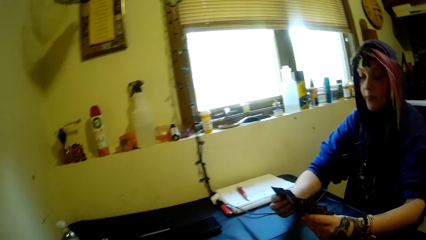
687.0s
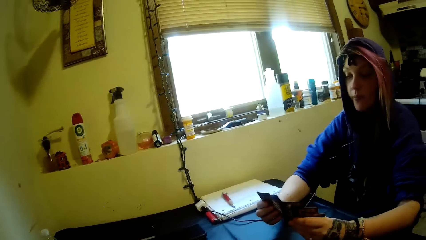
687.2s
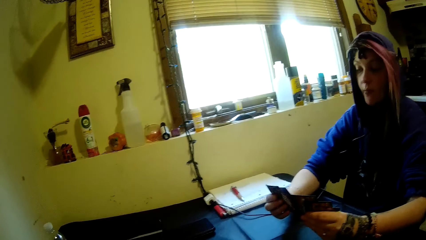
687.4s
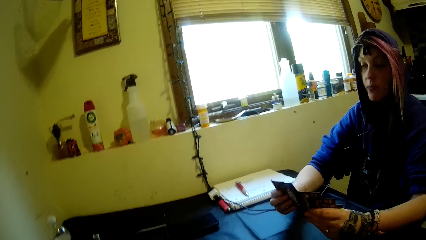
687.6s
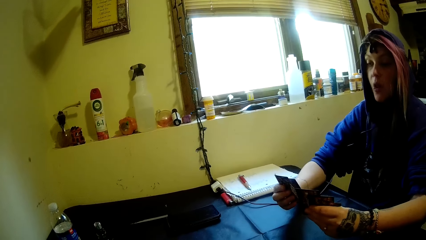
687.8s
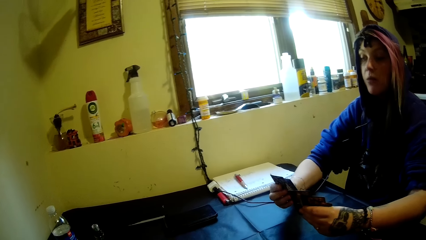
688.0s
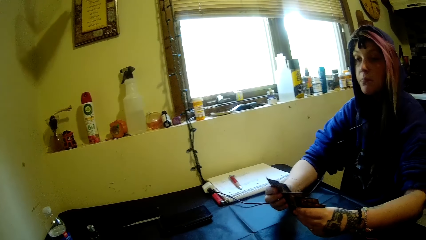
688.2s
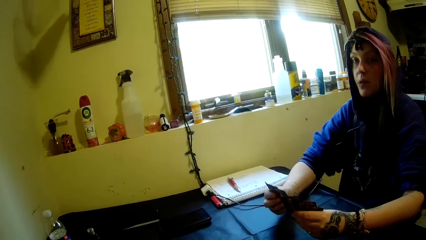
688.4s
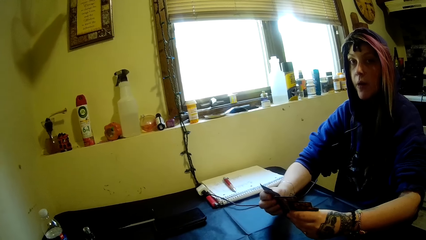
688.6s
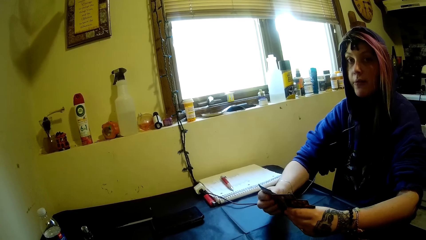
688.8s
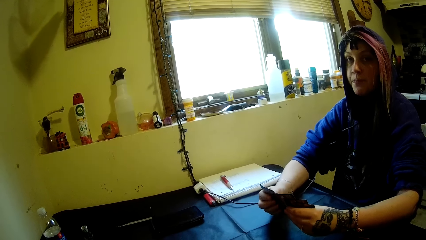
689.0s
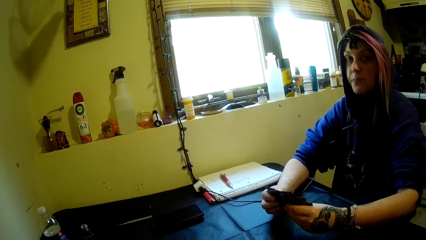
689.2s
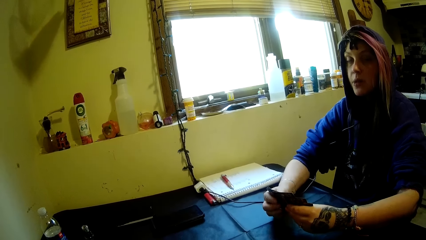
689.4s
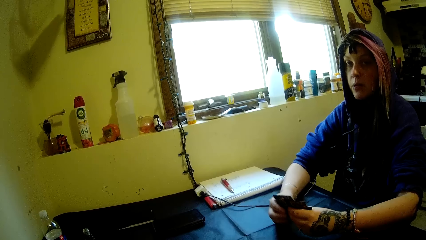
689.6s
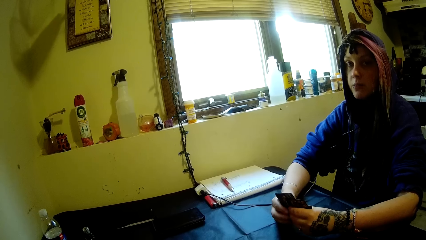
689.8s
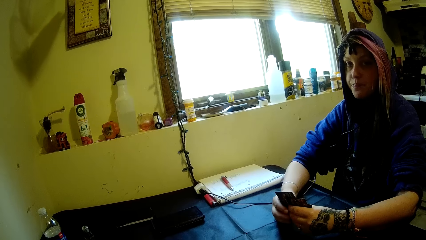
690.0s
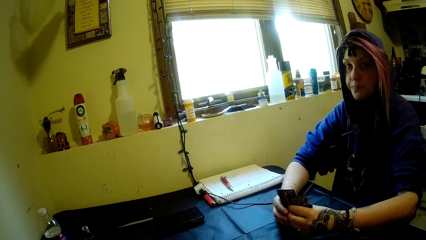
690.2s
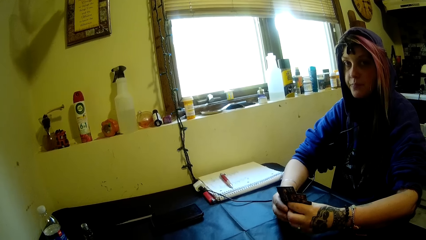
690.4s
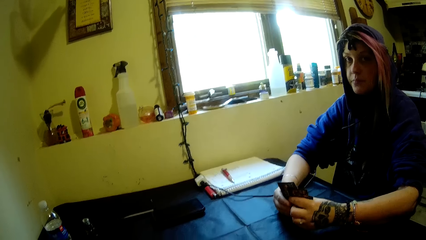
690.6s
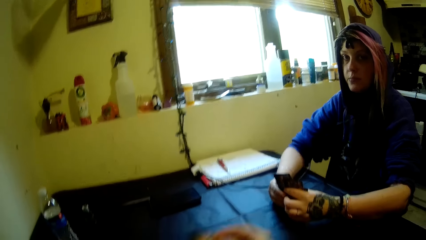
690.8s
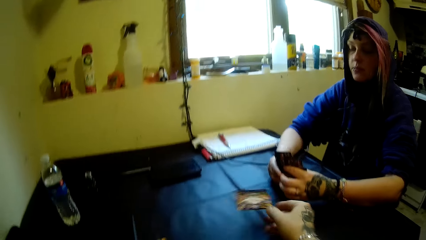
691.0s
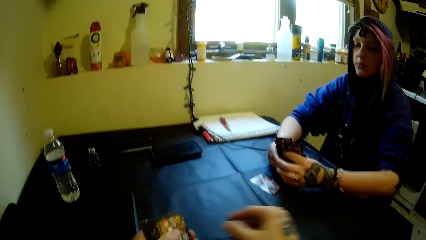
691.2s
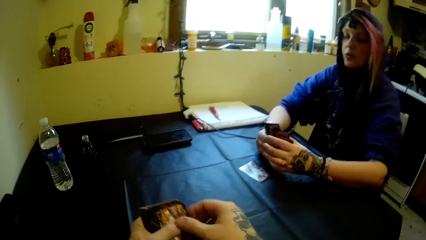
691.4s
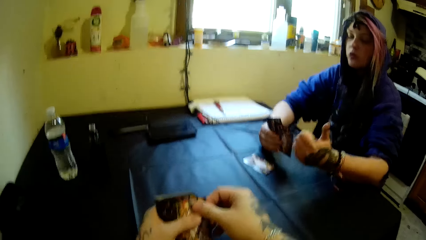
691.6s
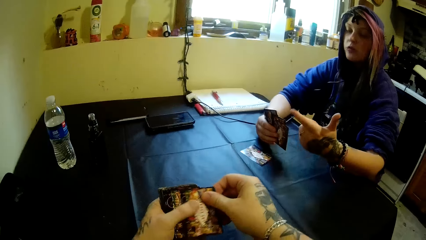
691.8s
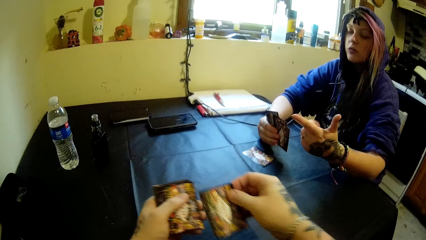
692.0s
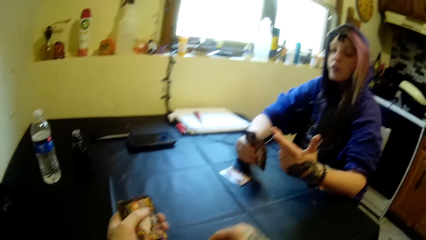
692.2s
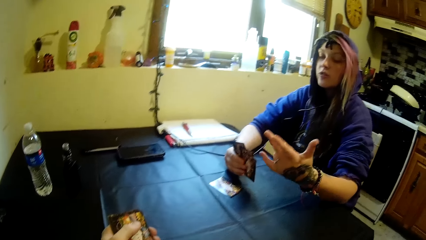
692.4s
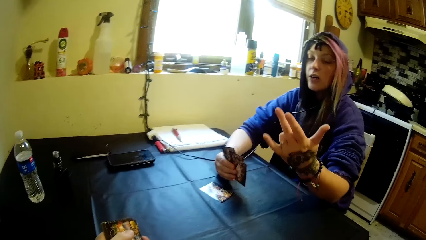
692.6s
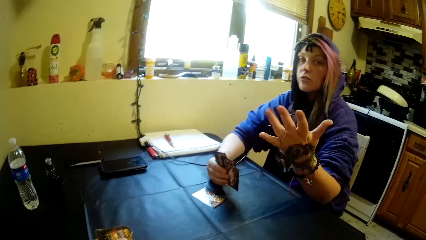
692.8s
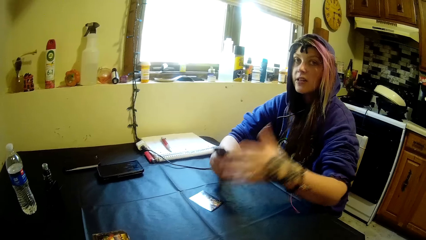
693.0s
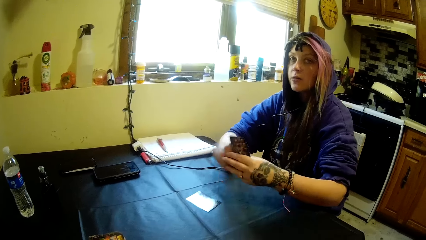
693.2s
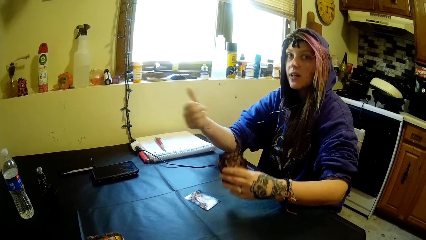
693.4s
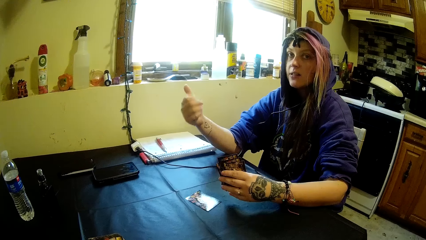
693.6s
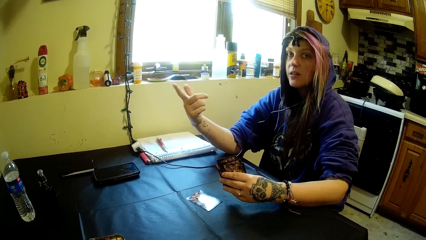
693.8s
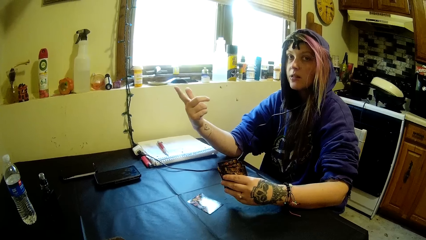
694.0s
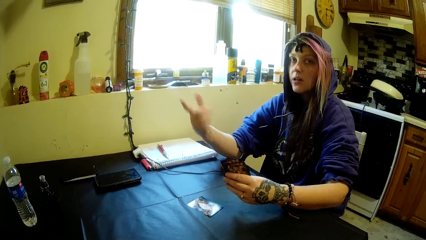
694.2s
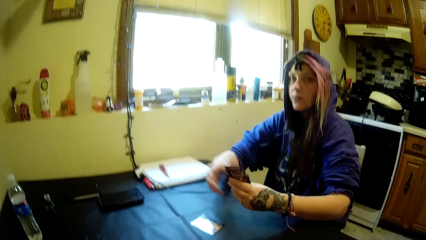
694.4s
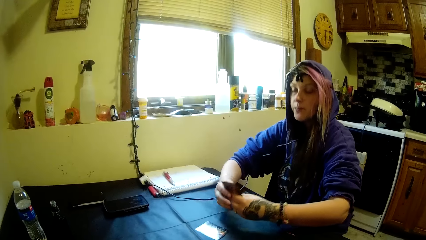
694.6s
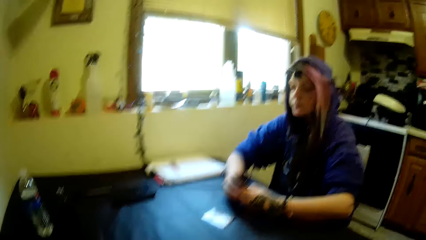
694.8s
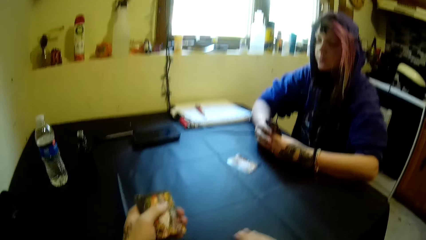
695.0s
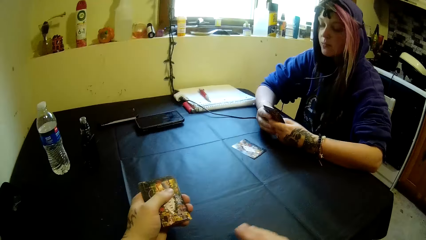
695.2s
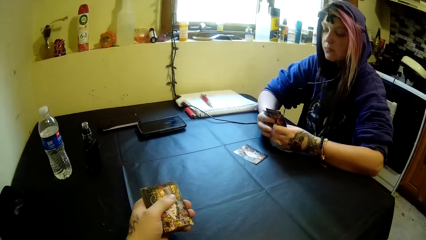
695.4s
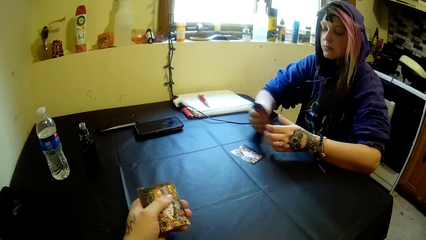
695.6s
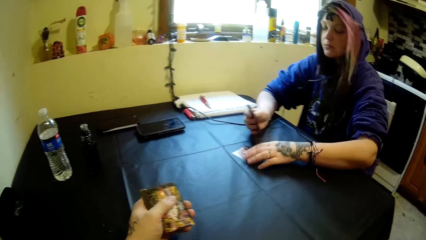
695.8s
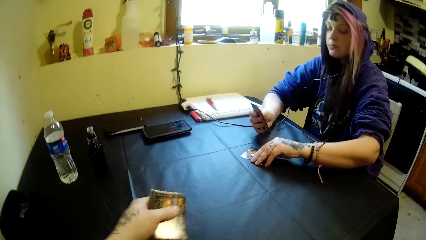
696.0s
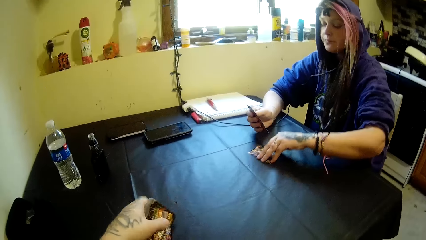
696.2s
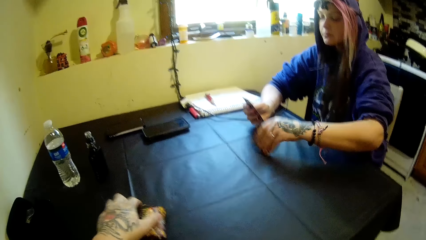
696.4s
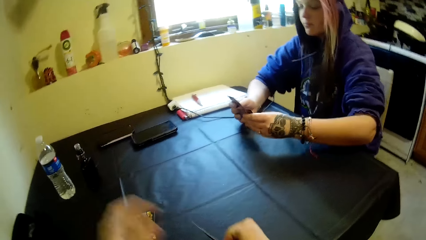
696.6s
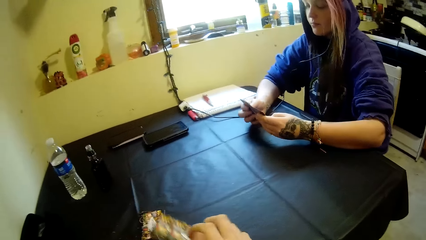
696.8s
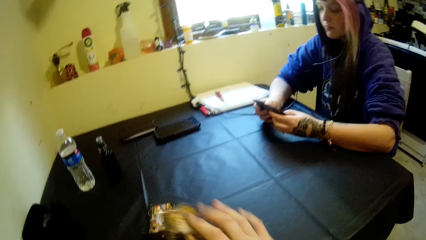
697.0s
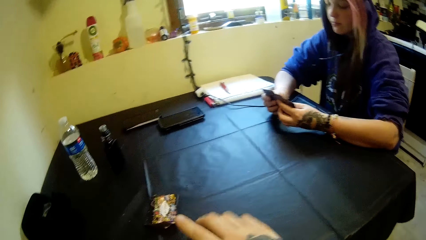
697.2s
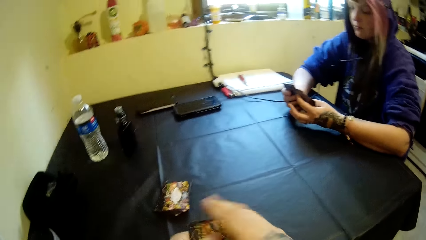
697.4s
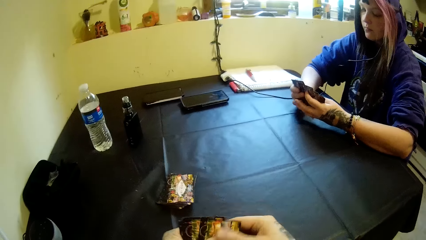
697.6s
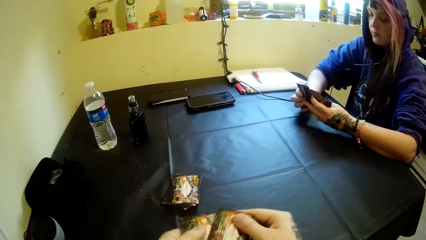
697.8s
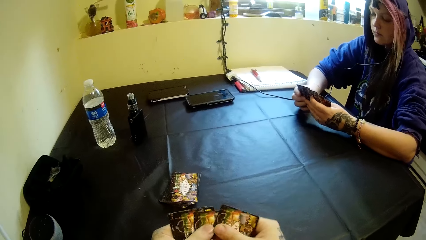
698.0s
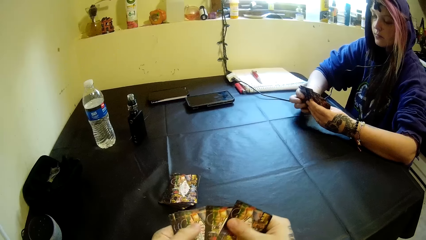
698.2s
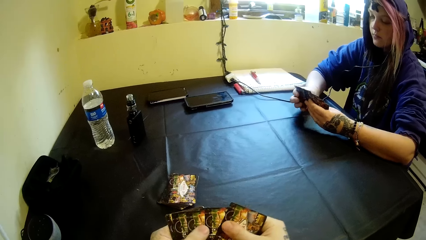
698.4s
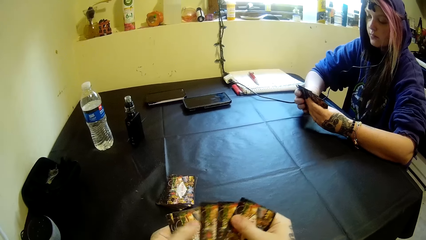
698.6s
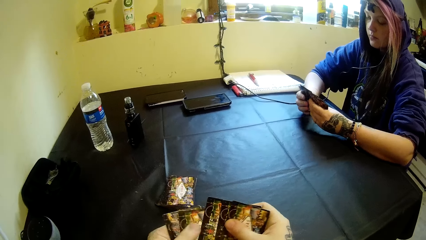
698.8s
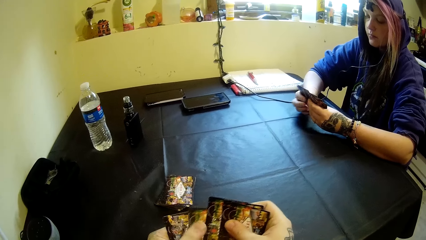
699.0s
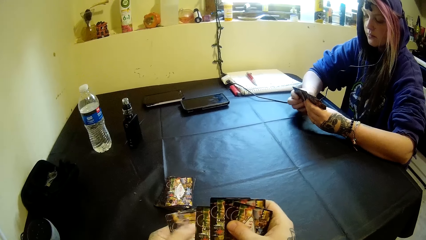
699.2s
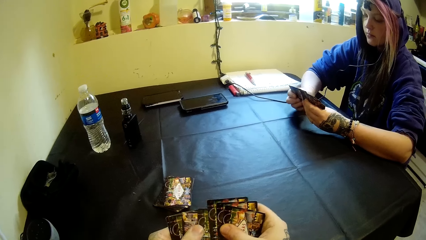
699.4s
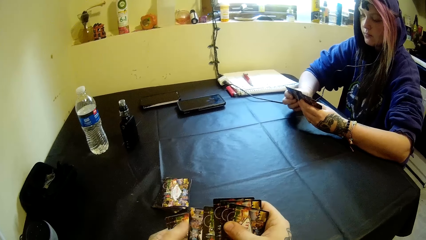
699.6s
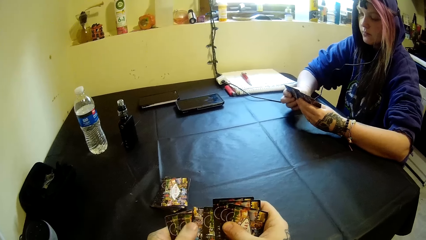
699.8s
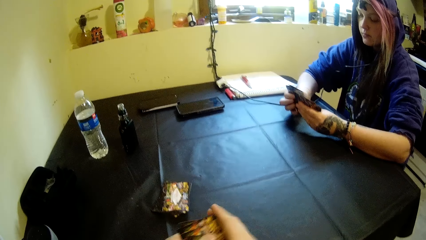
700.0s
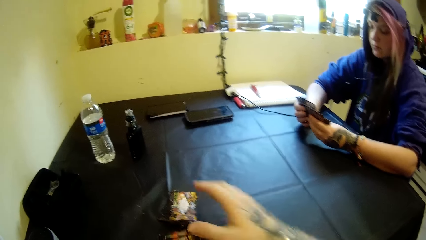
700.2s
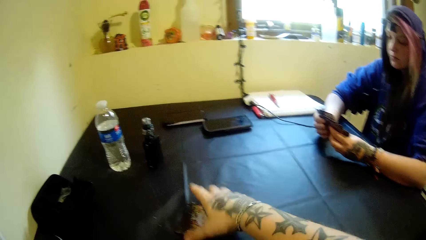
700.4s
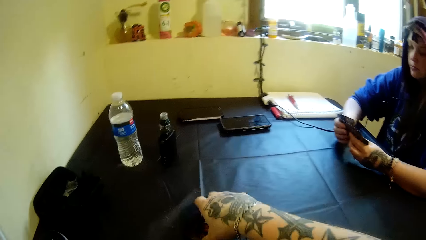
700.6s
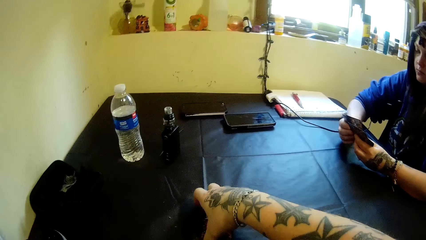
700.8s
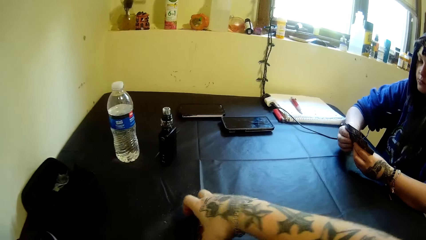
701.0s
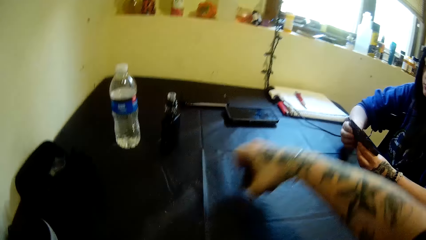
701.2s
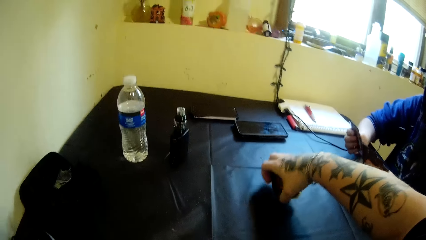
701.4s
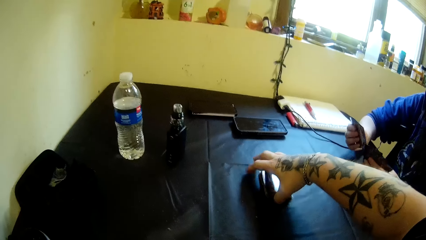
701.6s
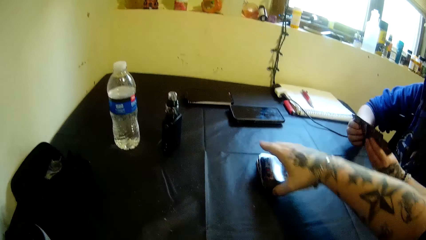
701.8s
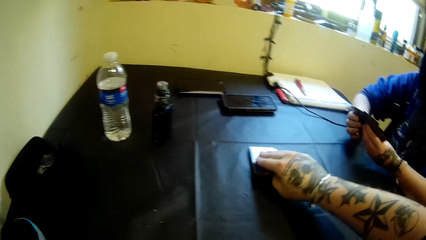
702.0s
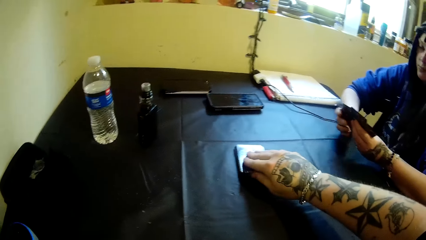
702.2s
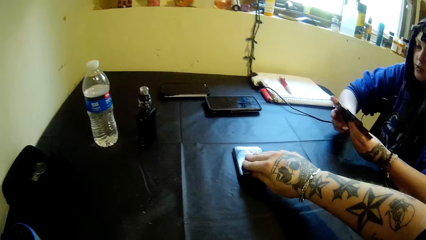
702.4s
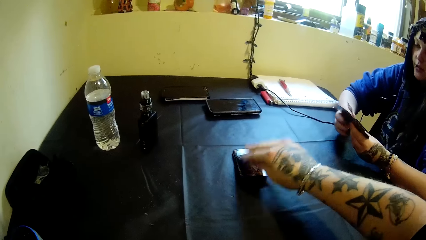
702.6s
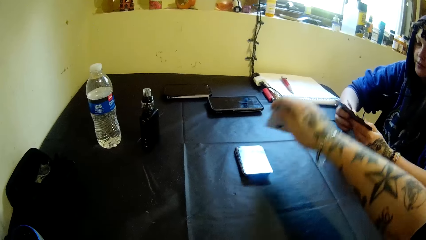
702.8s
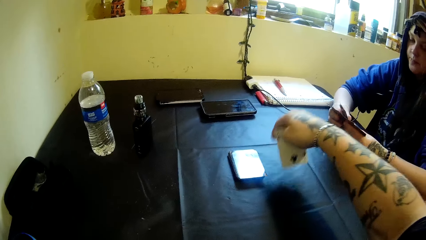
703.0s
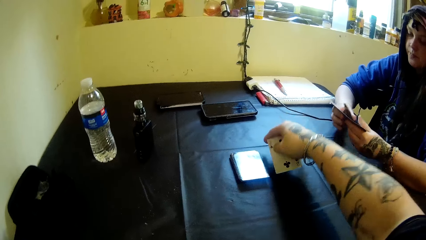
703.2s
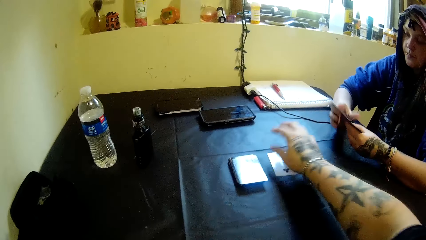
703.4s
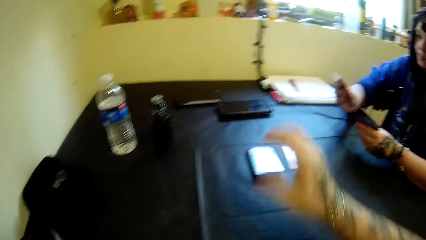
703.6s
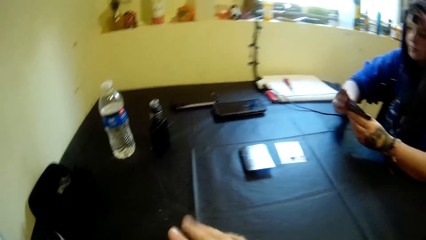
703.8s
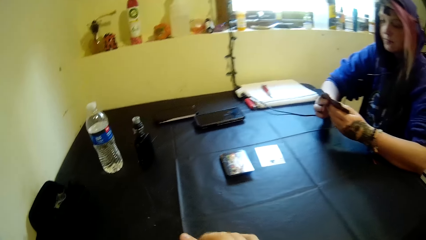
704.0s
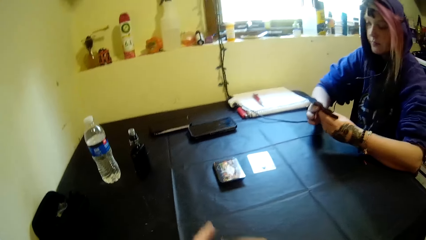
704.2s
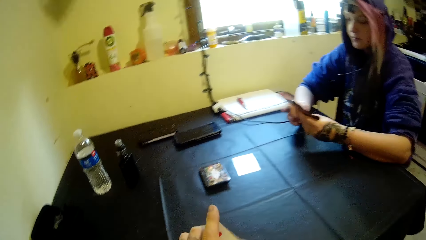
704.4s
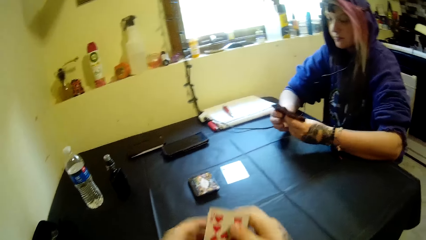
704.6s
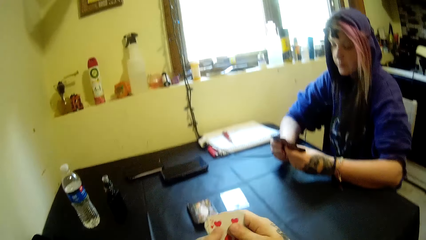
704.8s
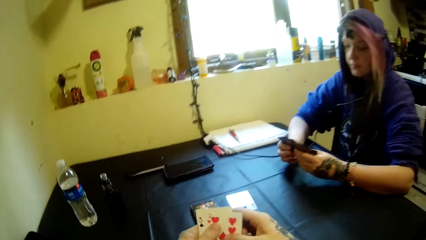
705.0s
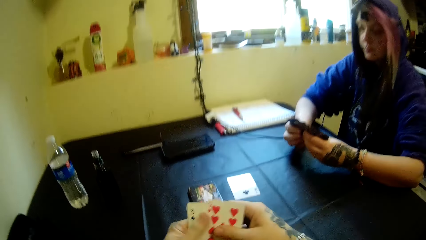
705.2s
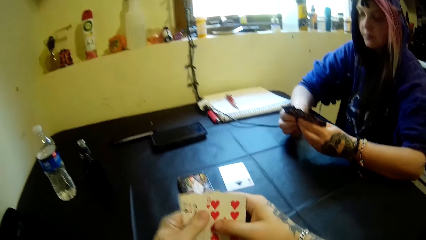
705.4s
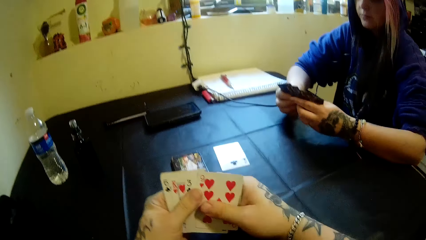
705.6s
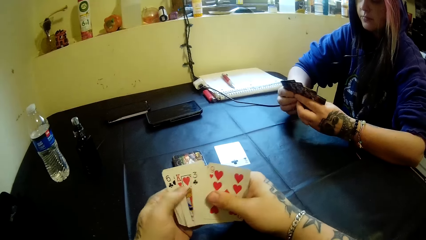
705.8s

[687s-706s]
The camera wearer drops another card for a woman. He distributes the cards. The woman moves her hands and picks the card off the table. The camera wearer drops a stack of cards on the table. He counts his cards. He changes the position of the stack of cards on the table. He picks a card from the stack of cards. He distributes the card. He drops the card on the table.
